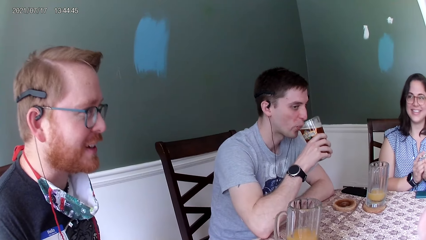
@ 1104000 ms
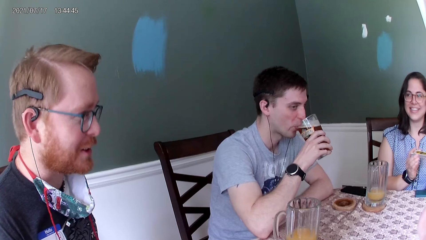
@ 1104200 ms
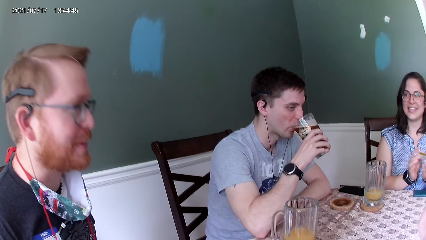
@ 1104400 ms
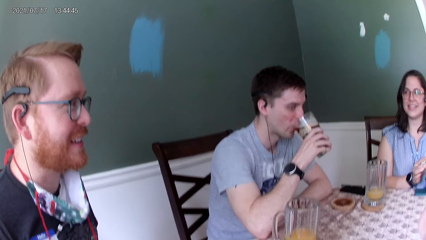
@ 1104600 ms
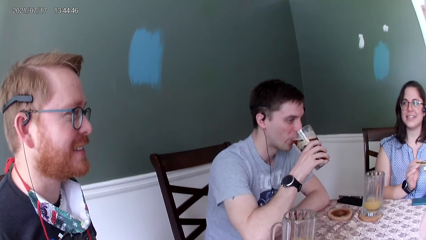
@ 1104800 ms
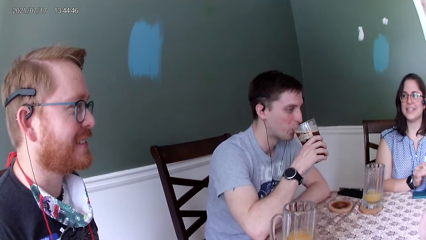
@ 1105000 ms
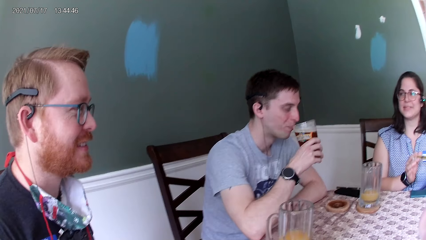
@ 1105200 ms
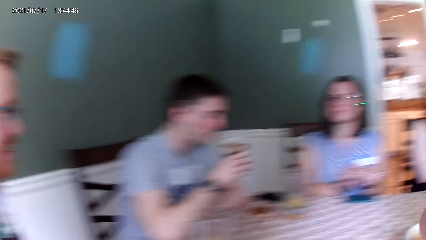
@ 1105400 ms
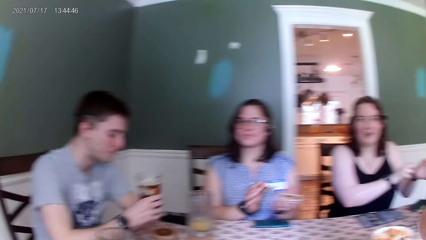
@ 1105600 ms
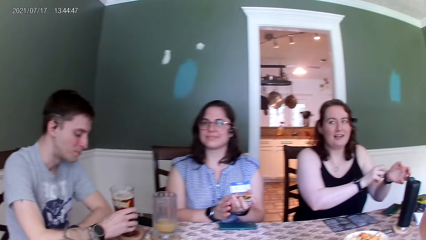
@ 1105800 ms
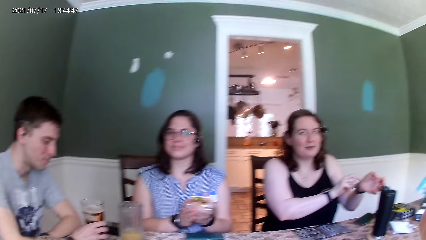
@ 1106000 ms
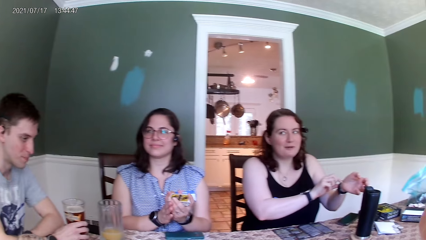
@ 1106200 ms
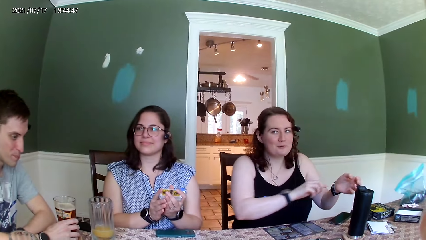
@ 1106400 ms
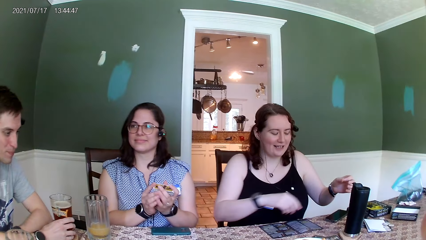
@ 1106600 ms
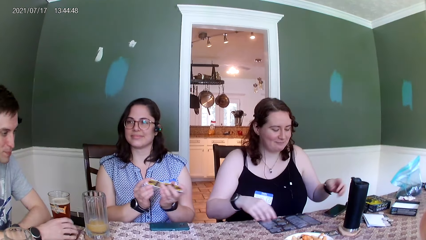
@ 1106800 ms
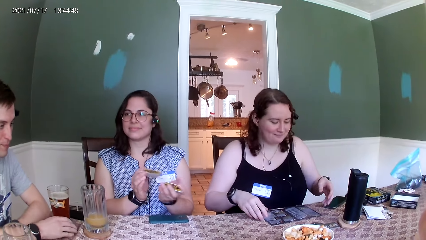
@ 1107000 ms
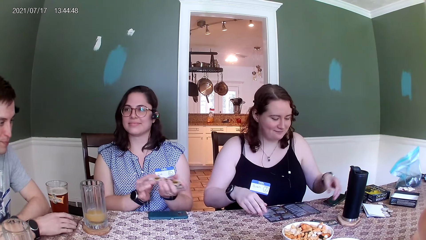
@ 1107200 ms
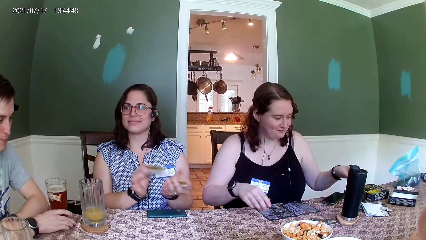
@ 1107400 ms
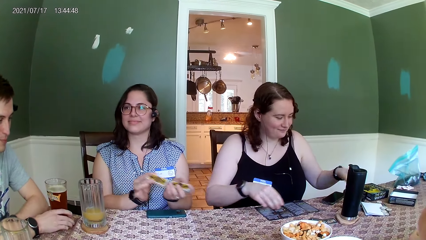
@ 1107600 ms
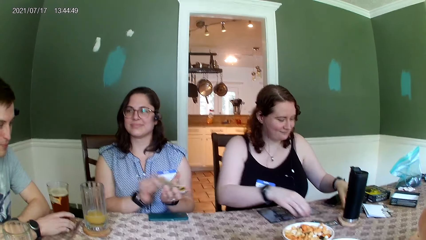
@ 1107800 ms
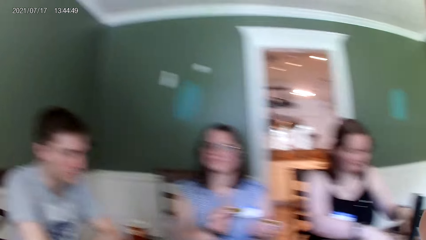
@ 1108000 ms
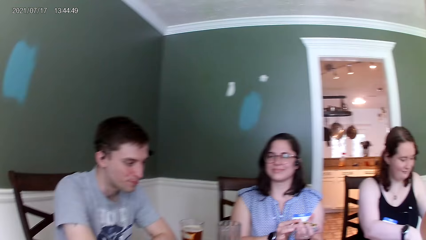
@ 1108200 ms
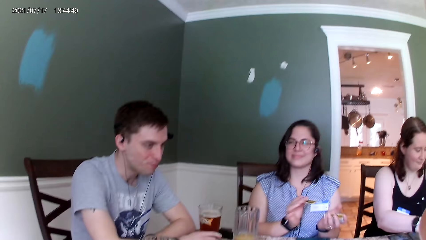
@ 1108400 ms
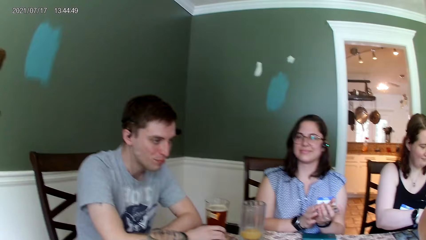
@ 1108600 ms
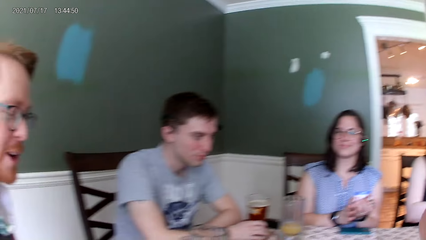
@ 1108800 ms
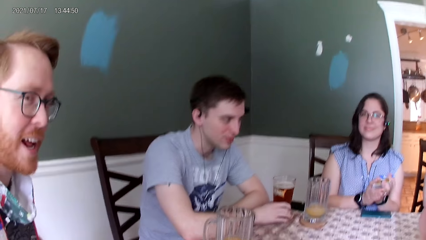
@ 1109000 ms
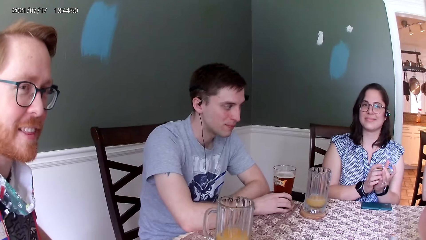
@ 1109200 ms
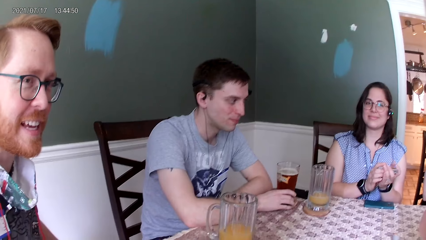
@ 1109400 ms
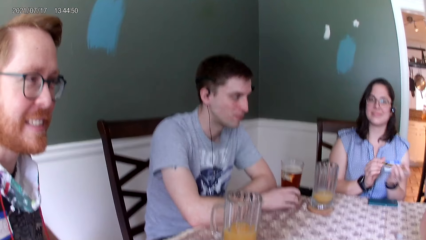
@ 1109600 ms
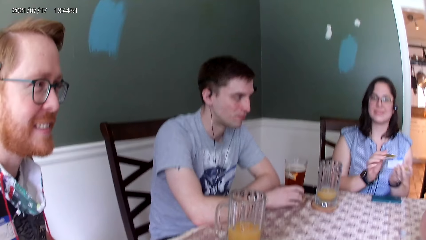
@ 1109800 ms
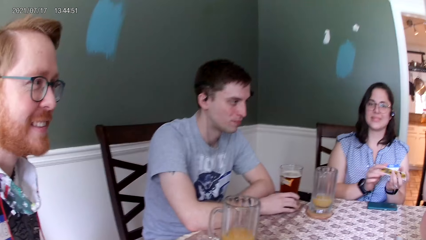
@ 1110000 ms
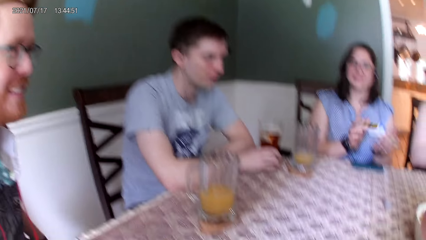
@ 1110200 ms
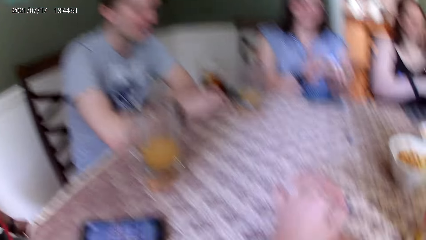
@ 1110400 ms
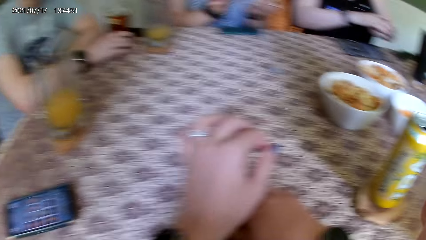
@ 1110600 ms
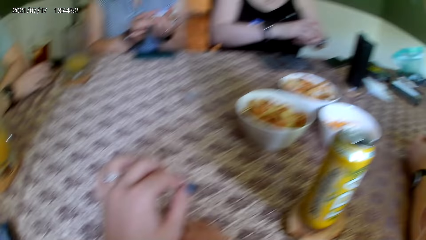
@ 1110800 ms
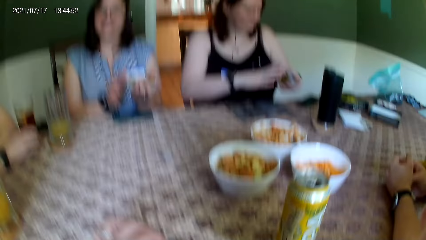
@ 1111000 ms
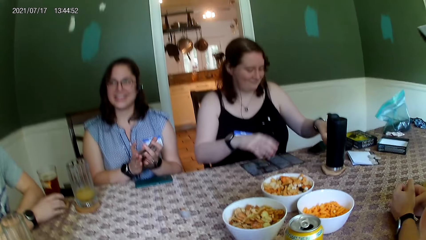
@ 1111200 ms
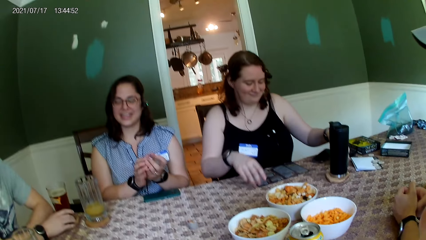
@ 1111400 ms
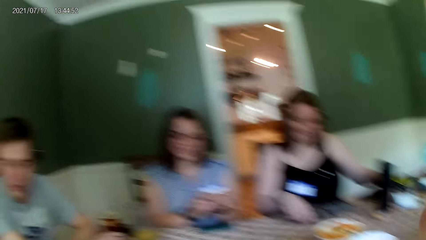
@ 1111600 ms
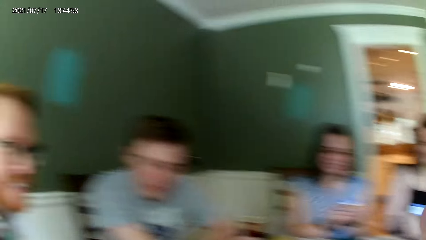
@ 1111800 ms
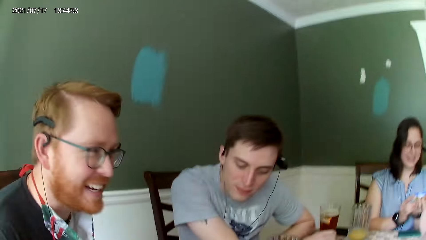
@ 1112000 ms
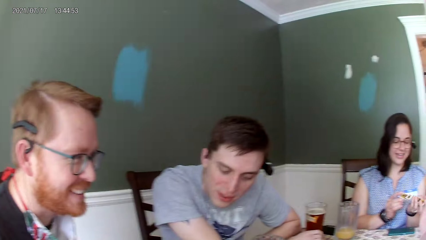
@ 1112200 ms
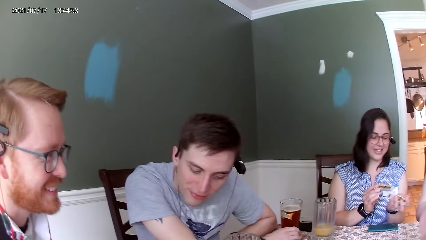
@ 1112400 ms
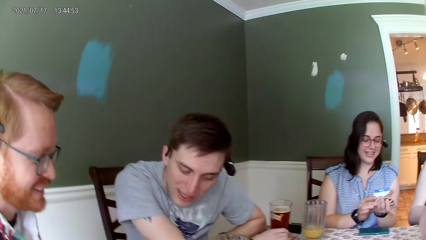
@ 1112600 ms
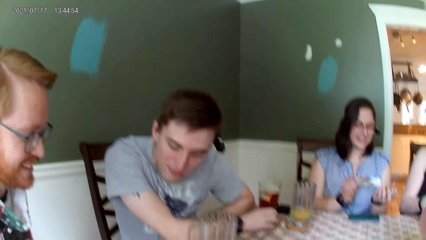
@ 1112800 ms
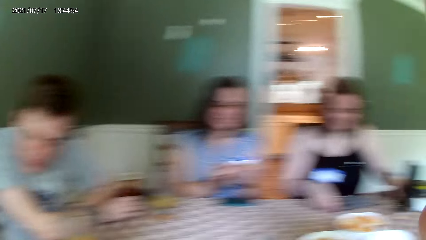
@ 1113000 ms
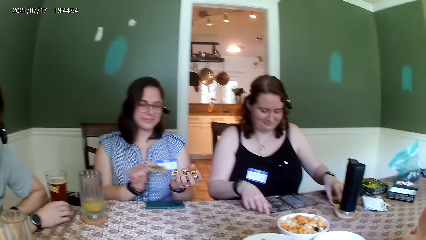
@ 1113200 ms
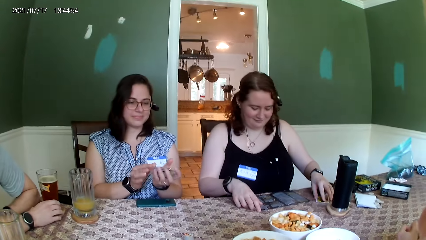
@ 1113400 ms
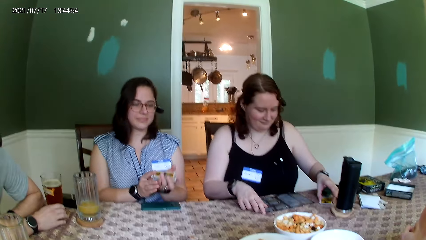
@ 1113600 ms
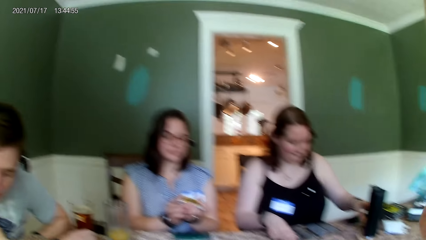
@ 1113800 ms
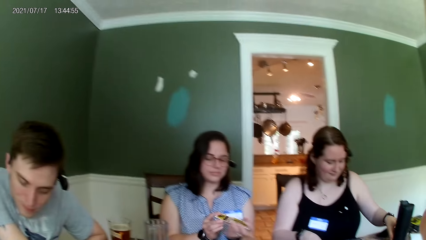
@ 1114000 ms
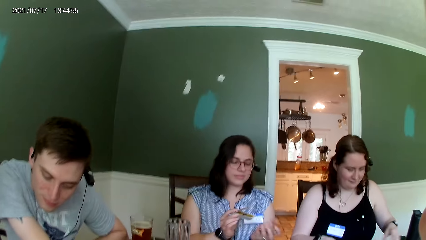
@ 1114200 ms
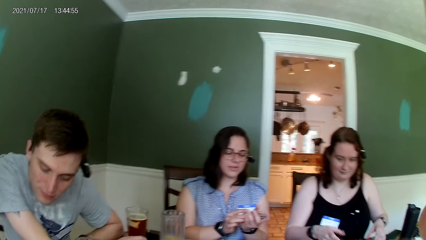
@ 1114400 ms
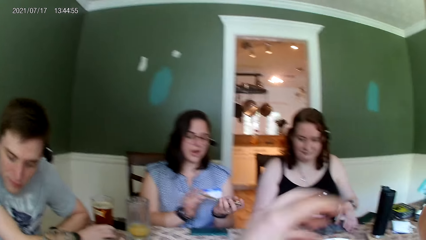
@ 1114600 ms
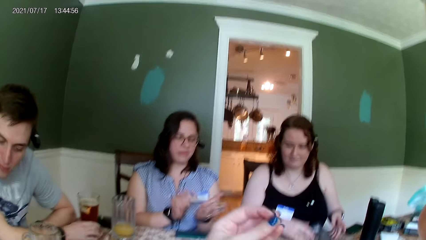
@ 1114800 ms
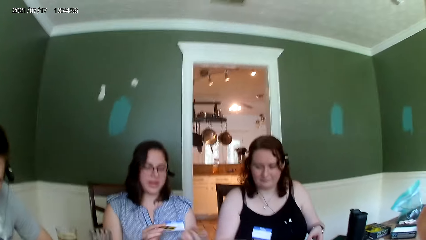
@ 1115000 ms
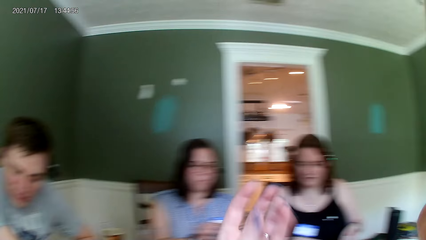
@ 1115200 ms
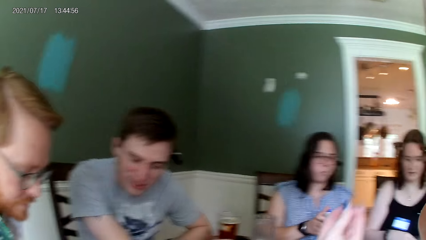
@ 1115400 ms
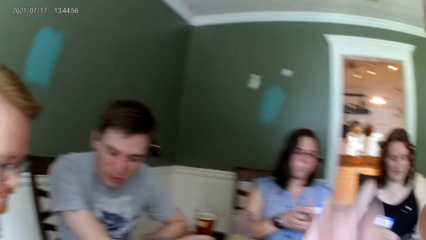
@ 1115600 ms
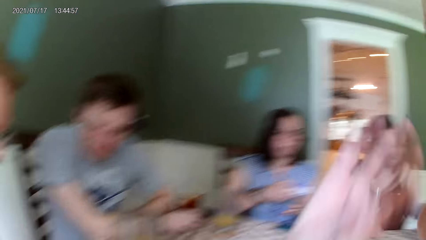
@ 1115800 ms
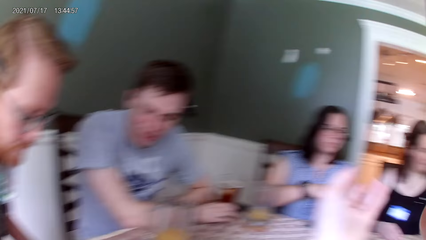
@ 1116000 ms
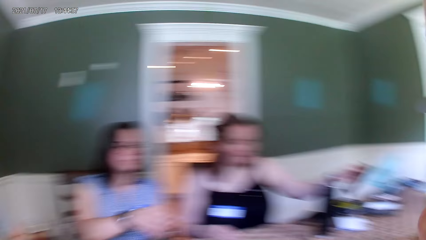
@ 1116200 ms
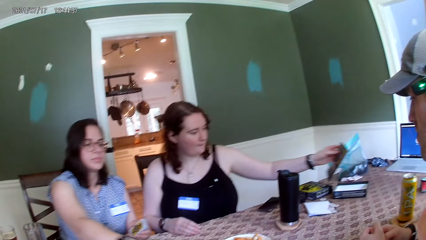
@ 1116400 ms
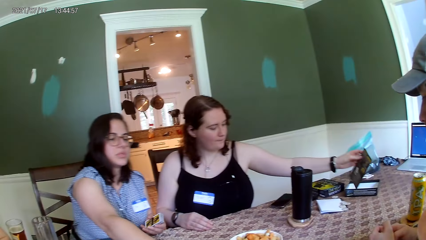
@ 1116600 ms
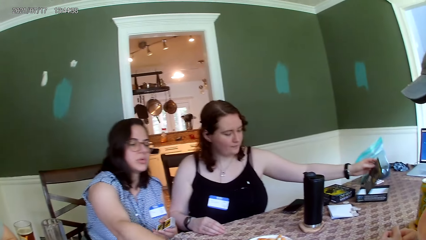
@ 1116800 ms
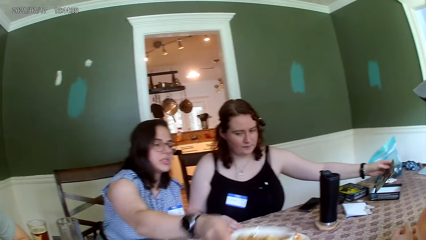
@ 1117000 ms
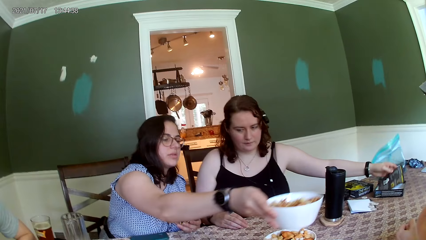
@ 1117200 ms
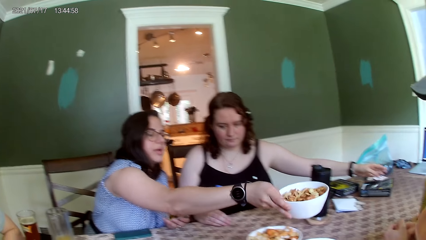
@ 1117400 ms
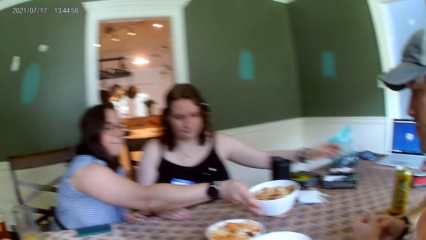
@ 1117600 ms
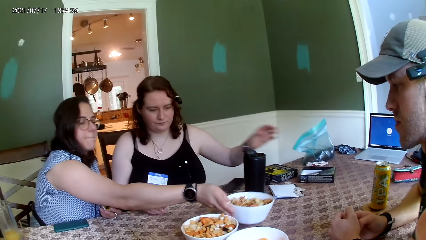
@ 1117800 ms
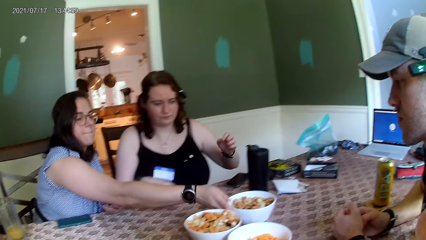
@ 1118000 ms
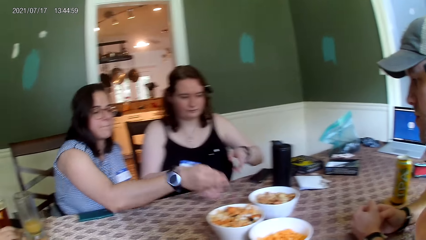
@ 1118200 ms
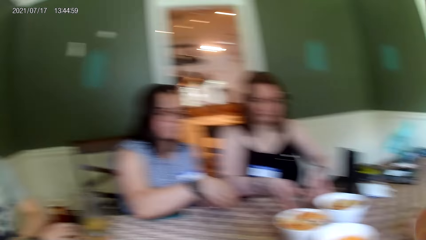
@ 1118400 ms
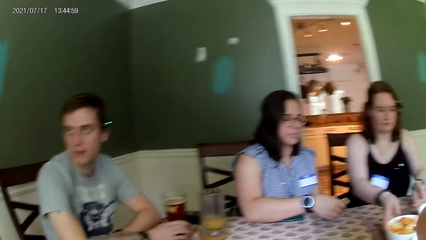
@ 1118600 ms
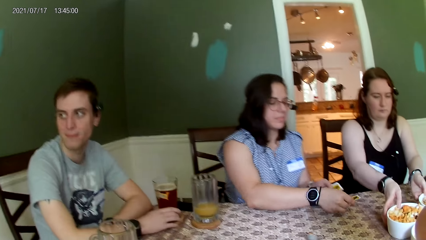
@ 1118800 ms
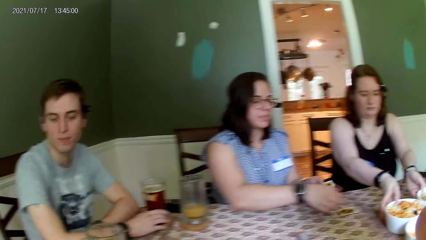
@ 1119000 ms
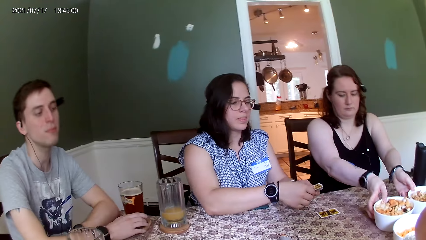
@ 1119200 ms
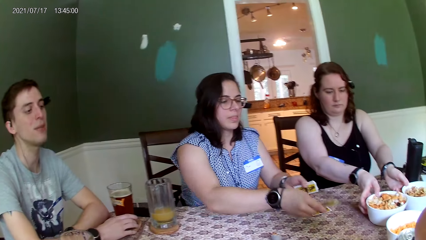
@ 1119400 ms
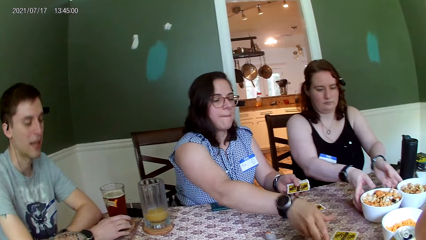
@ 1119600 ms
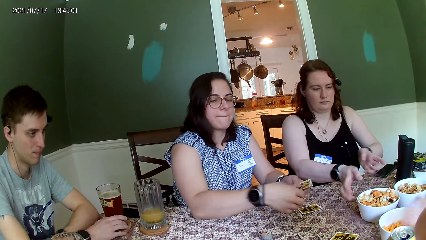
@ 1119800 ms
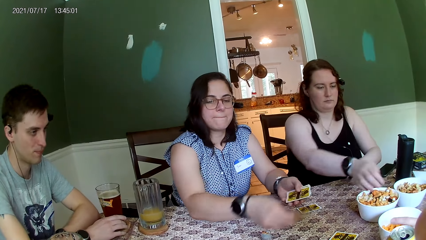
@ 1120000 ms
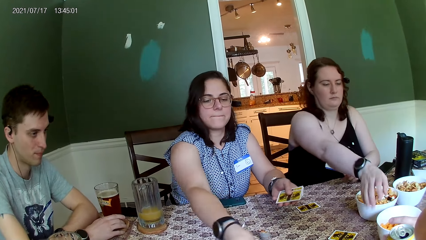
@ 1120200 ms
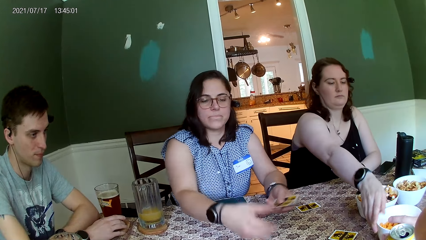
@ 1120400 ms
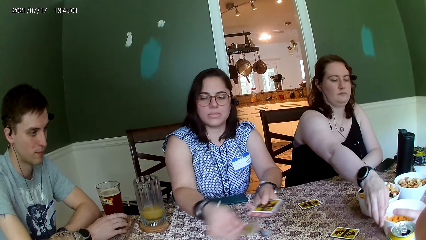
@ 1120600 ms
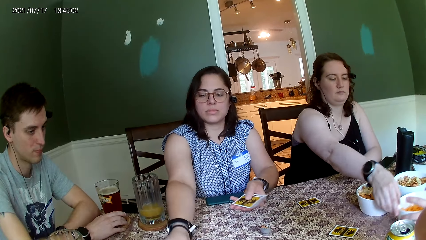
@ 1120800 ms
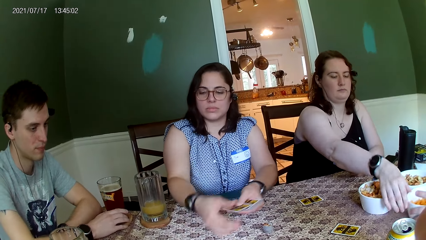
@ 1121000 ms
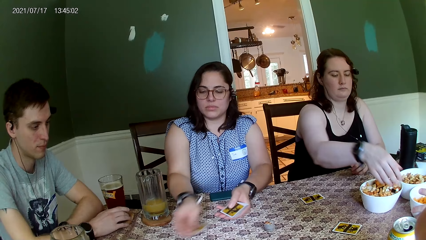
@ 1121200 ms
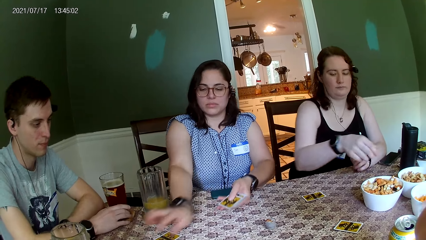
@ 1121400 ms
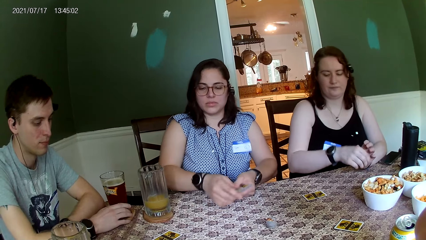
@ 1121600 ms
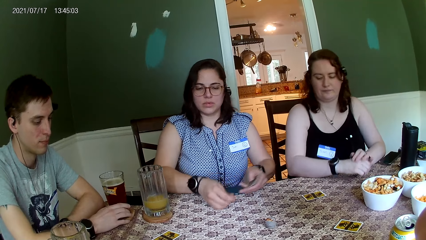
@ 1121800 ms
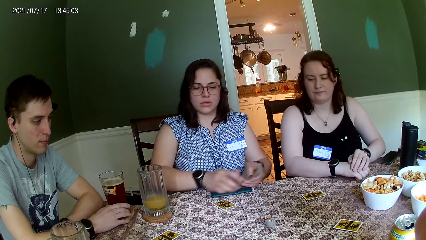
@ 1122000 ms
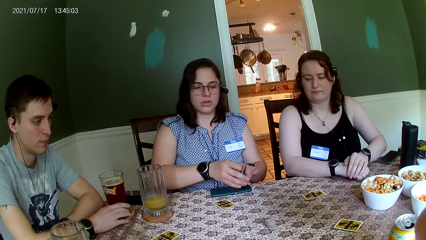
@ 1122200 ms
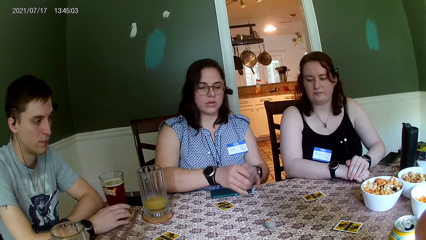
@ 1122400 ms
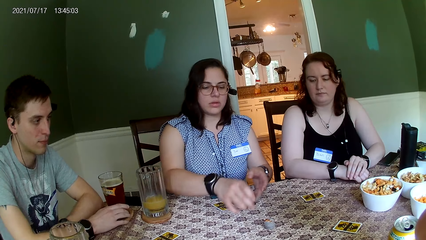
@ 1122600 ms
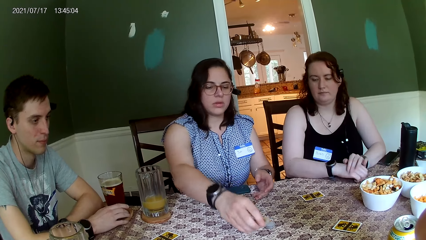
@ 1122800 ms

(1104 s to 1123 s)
The man drinks from the glass cup in his right hand and places the cup in his right hand on the coaster on the table. A woman places a card in her left hand into a box on the table. Another woman picks a bowl from the table with her right hand and moves food on the table. The first woman places a paper in her left hand on the table. The other woman places the bowl in her right hand on the table, picks a card from her left hand with her right hand, arranges playing cards on the table, and places the card in her right hand on the table. The first woman moves the bowls on the table with both her hands. The other woman picks a card from her left hand with her right hand, places the card in her right hand on the table, arranges the playing cards on the table again, and places the card in her right hand on the table. The first woman moves a bowl on the table with her right hand. The other woman picks a card from her left hand with her right hand and places the card in her right hand on the table.
